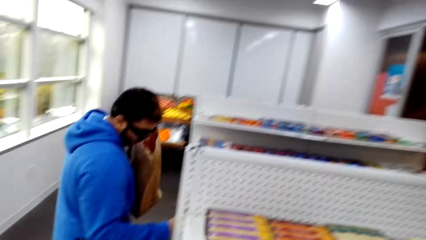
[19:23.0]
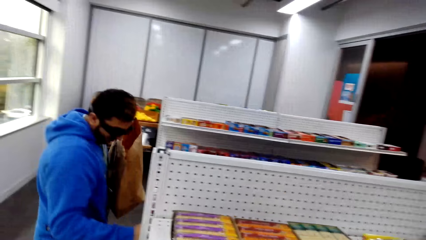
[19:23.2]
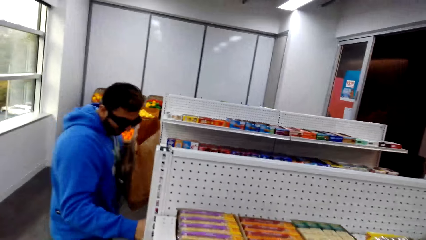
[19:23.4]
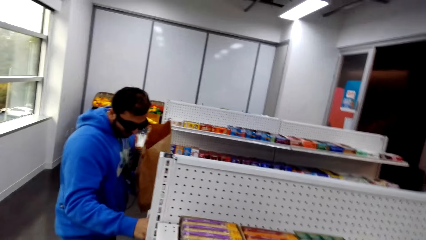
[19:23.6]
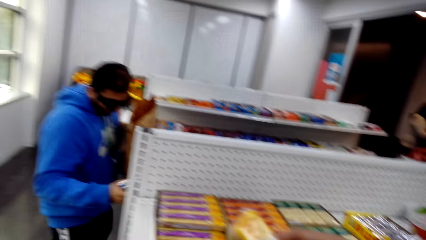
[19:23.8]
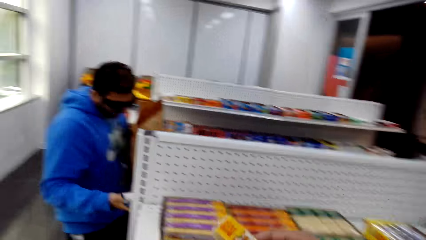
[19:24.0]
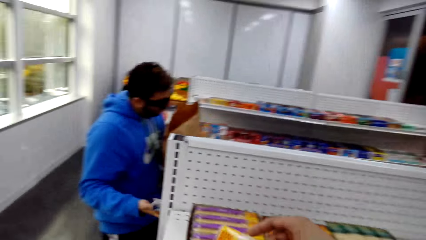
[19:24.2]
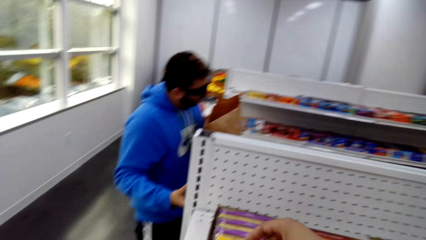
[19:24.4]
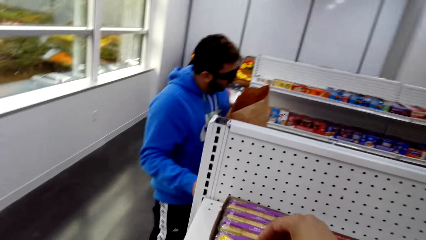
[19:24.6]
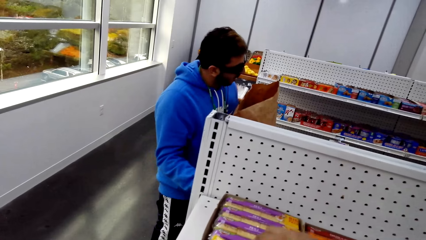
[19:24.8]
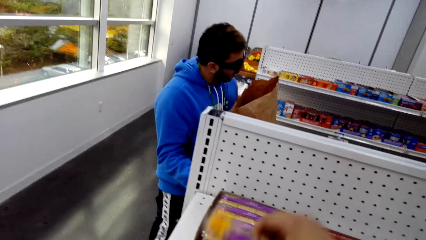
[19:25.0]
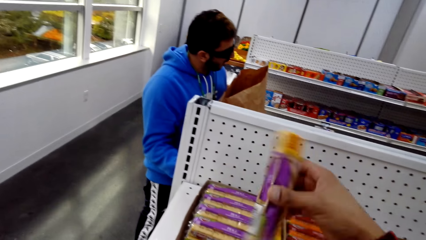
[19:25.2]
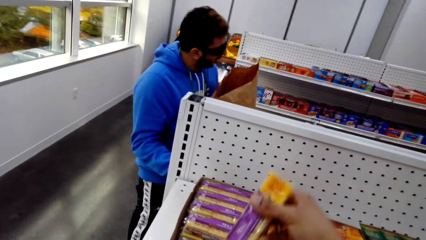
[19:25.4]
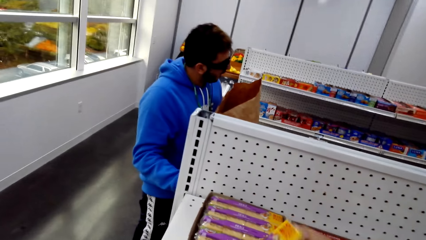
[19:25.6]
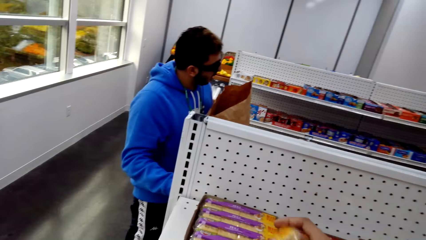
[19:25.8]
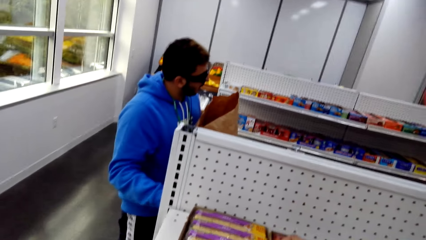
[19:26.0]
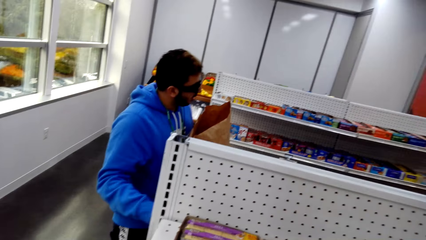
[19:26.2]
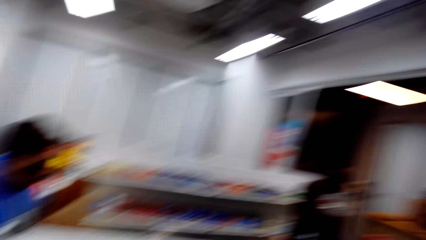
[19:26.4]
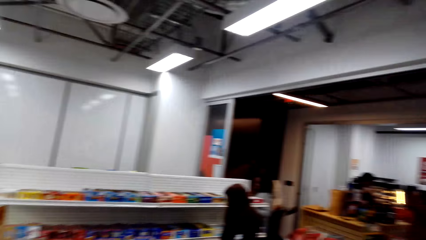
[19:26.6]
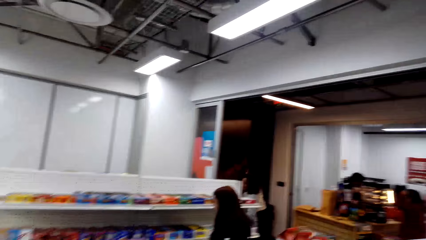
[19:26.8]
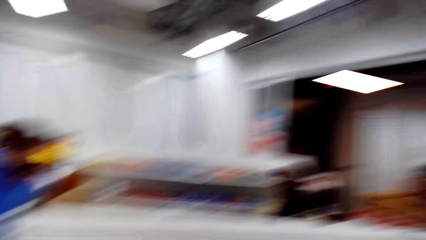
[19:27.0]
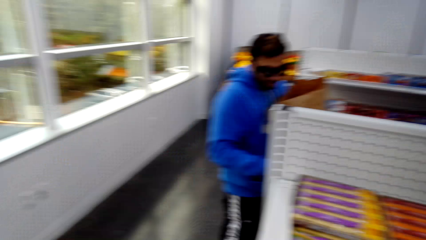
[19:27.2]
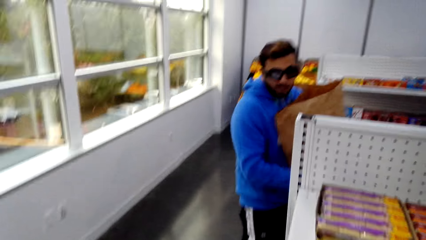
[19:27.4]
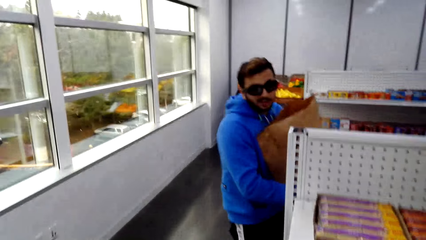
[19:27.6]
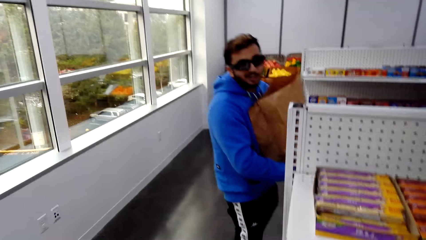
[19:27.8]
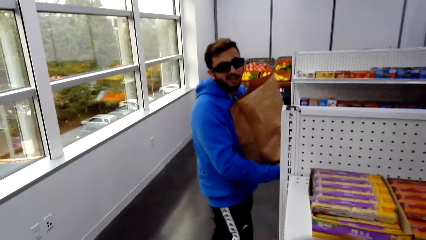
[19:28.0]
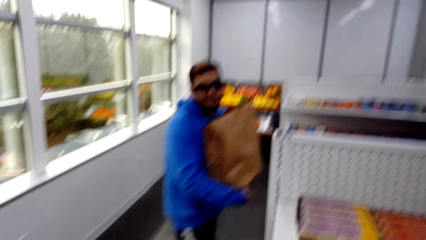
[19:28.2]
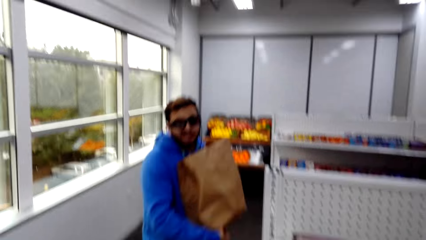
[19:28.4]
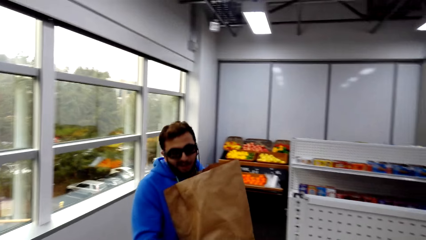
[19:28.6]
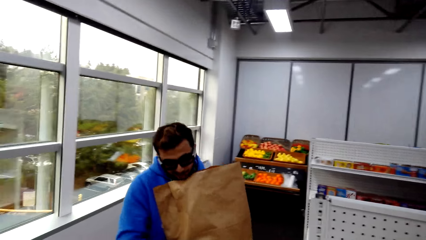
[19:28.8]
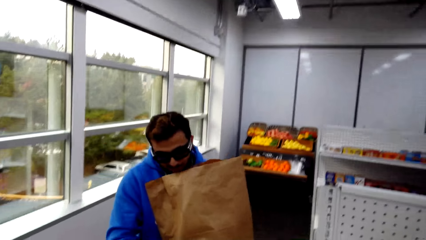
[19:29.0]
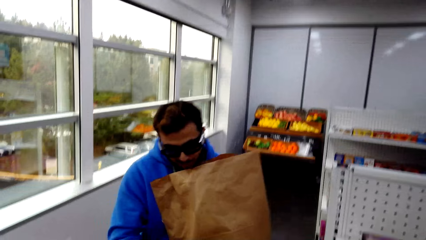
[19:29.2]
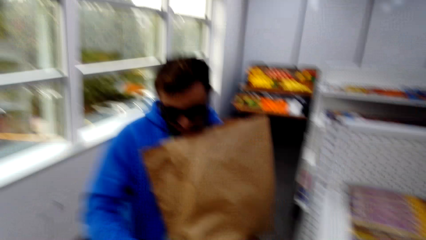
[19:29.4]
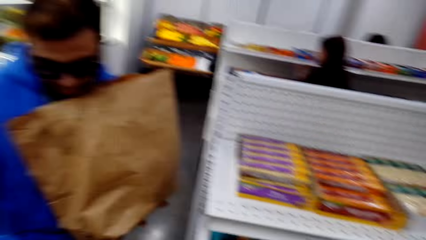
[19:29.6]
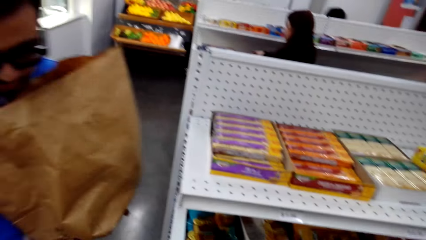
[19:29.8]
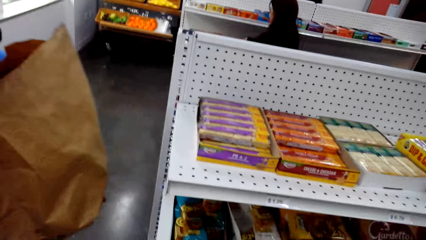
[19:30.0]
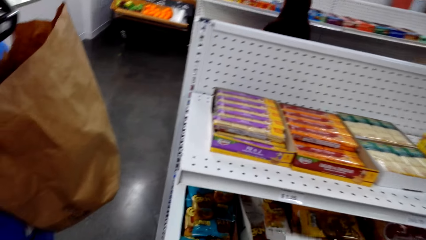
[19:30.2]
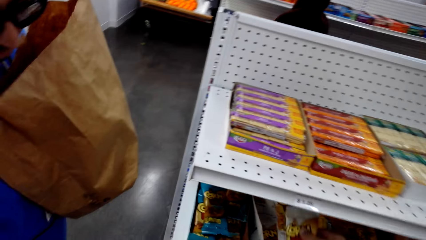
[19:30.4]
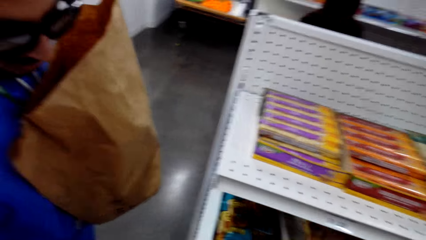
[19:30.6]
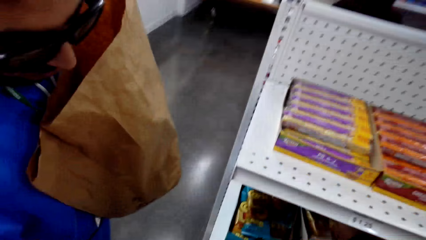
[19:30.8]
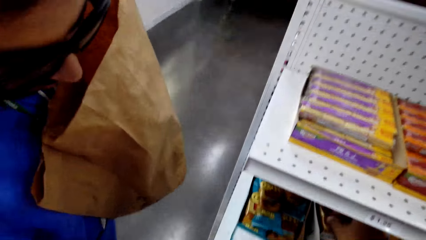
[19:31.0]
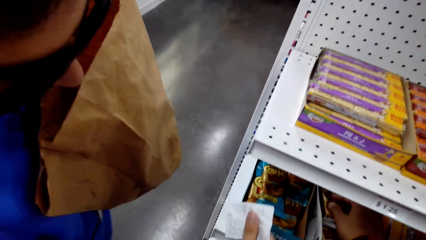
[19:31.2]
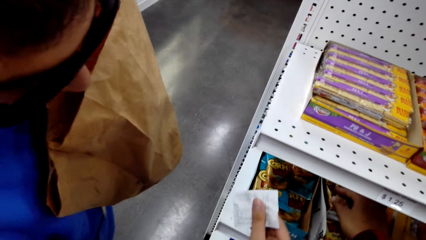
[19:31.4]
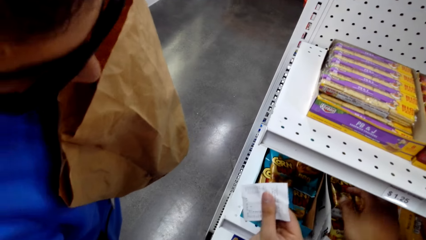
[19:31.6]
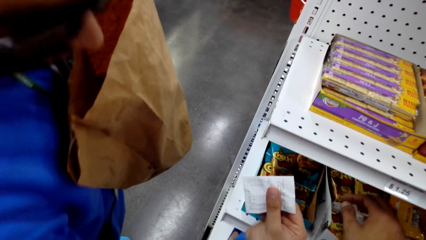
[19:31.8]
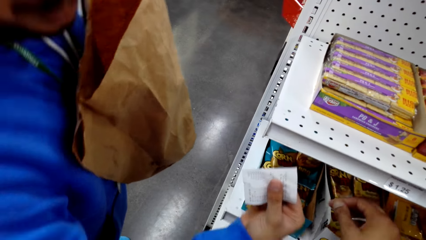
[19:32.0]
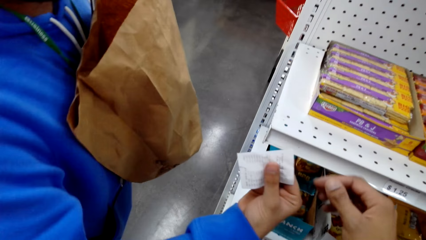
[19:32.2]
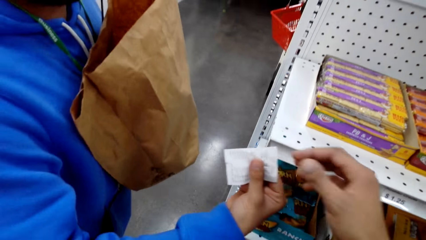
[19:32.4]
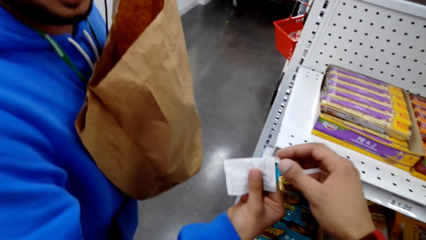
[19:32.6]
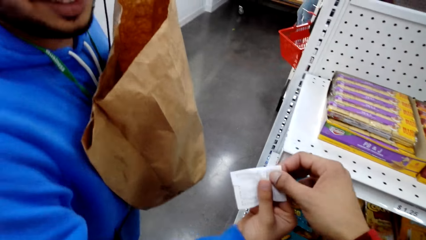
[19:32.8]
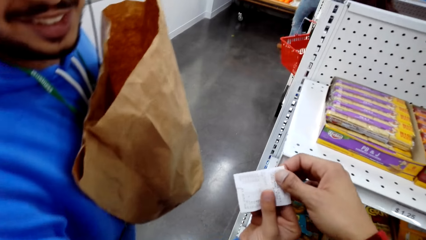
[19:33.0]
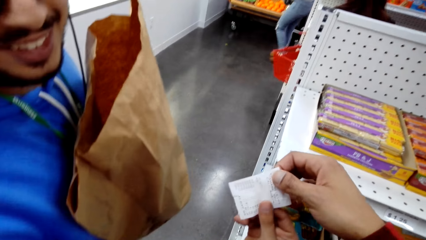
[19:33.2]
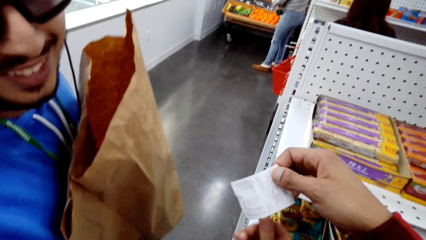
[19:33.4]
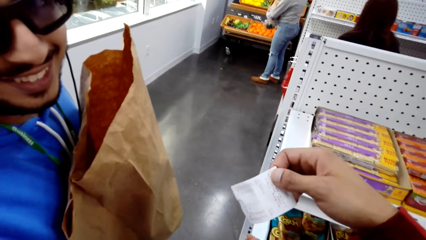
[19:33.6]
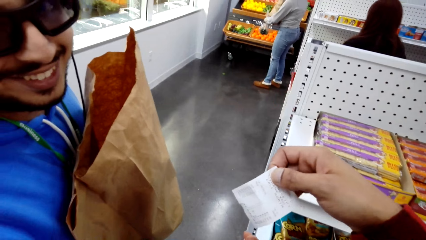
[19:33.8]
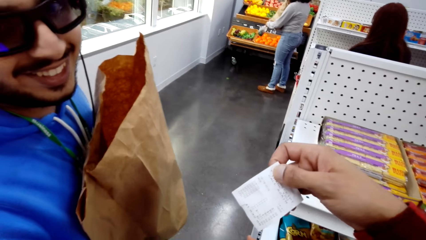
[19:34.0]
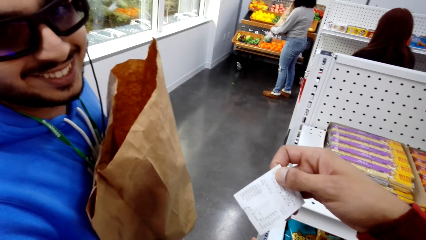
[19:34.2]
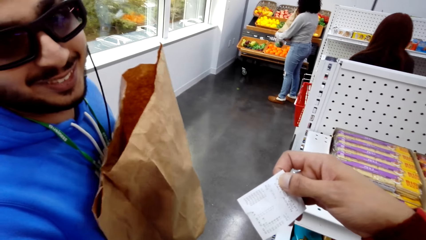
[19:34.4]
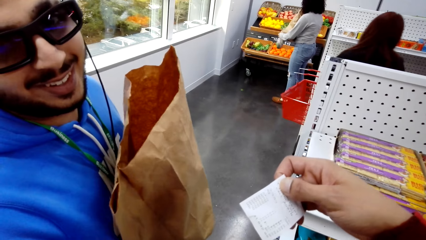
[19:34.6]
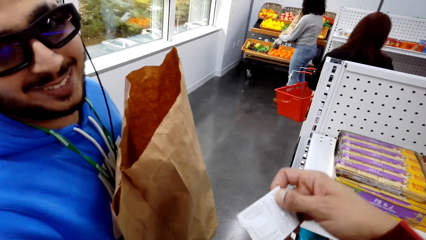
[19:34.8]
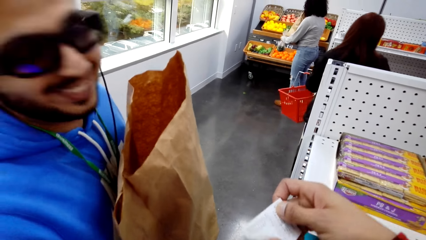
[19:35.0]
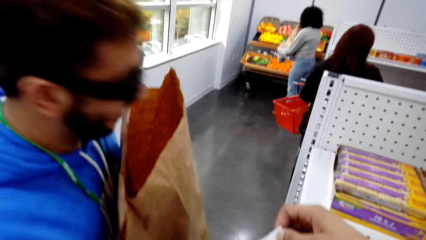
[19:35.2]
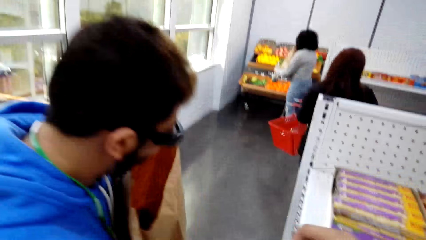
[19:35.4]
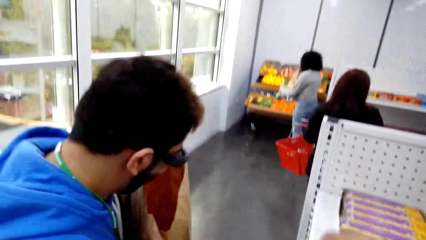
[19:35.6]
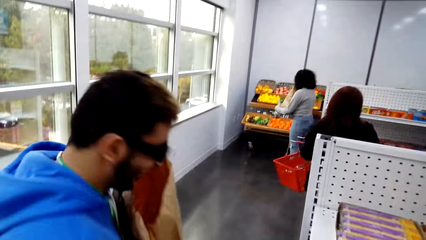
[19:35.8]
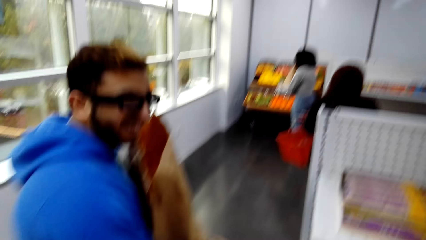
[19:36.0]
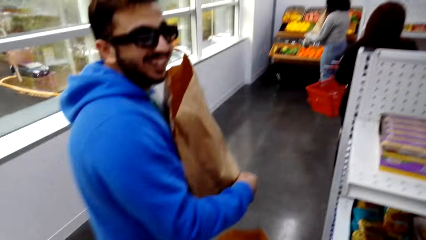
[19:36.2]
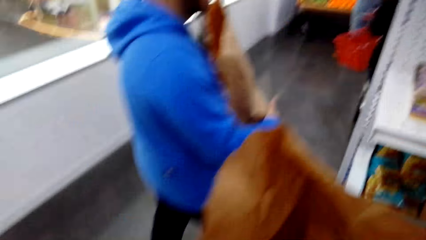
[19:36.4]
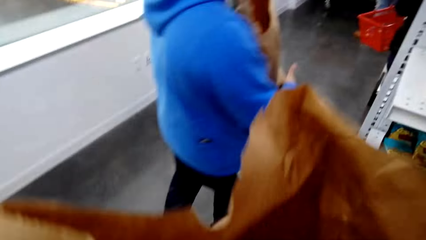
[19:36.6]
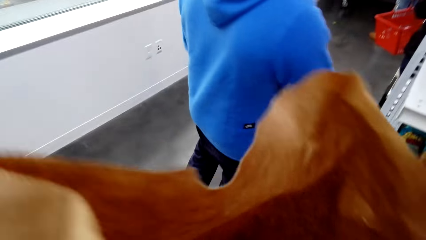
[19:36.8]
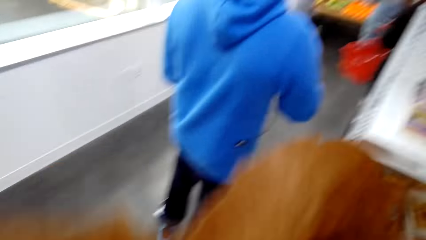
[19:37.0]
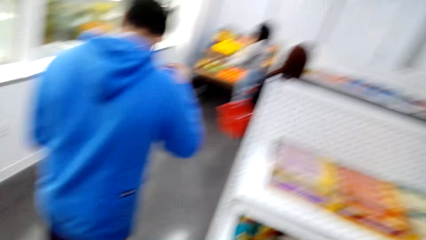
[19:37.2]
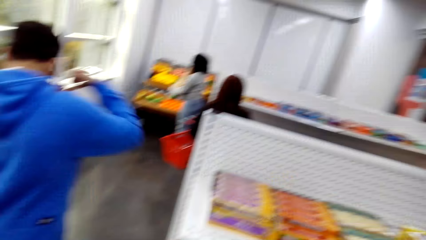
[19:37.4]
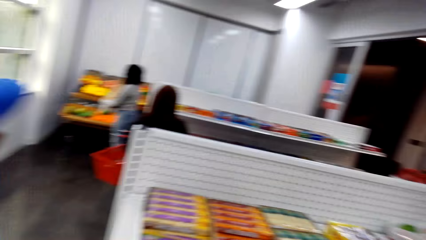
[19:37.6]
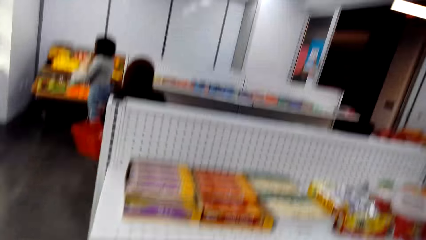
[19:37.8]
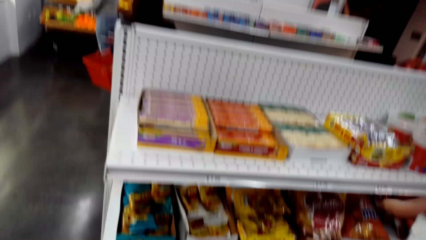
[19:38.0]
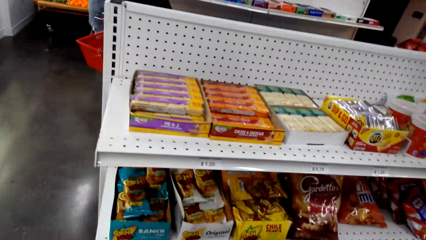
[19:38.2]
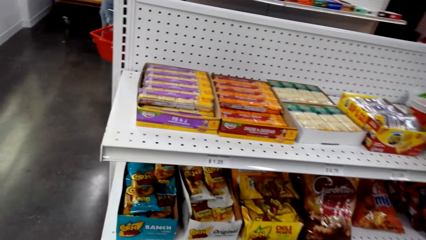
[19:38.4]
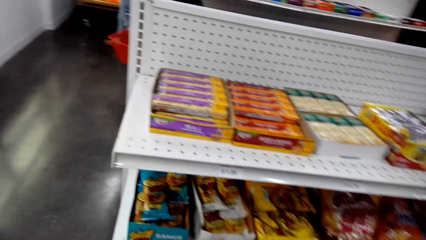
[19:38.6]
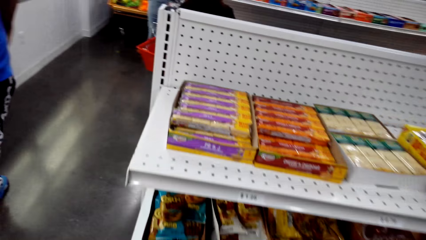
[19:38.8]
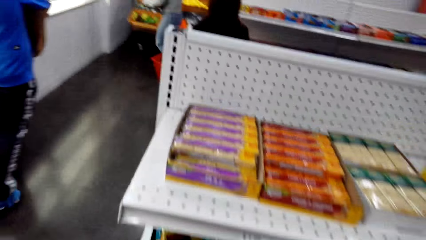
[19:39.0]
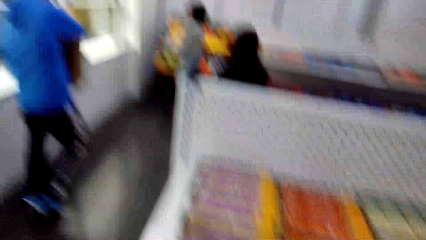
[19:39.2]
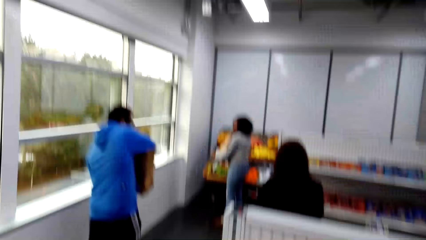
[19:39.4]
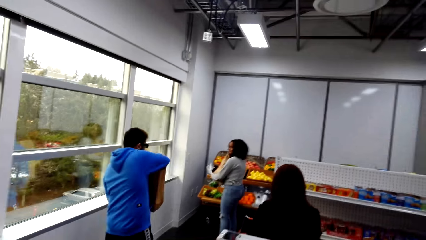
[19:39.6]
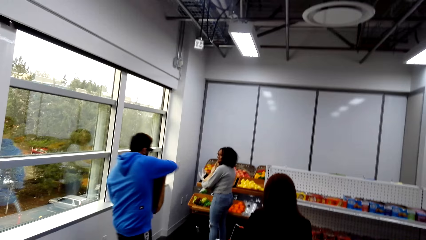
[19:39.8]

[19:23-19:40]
The camera wearer picks up PB & J crackers. They stare at the PB & J crackers. A man places the snacks on the shelf. The camera wearer puts the PB & J crackers in the box. They pick up corns. The man walks towards the camera wearer. He walks towards the camera wearer again. The camera wearer puts the corns in the box. They pick up a receipt from the man. They dialogue with the man. They stare at the receipt. The man walks in the supermarket. The camera wearer stares at the items in the paper bag.
